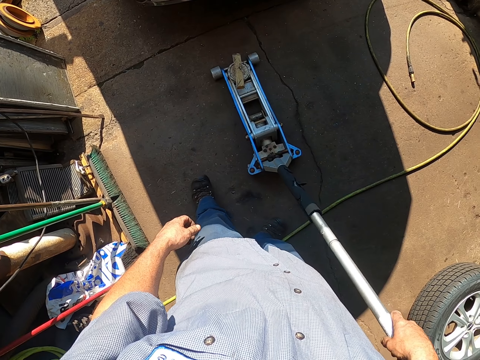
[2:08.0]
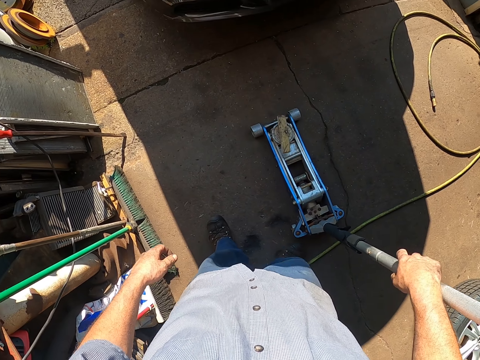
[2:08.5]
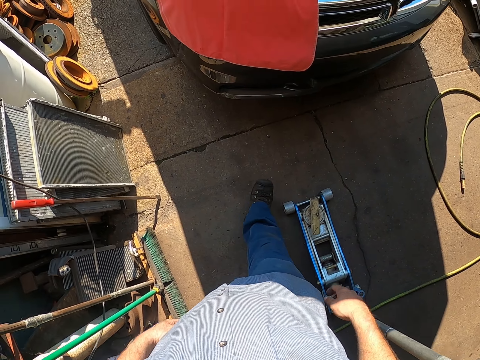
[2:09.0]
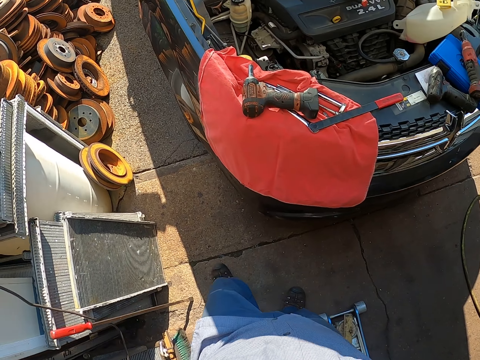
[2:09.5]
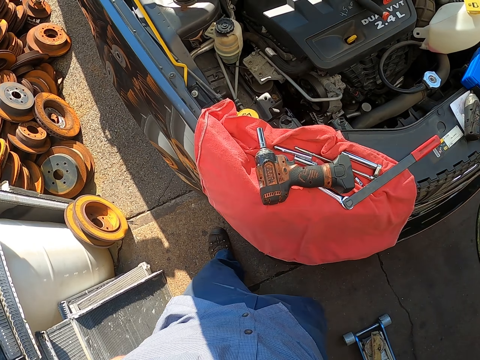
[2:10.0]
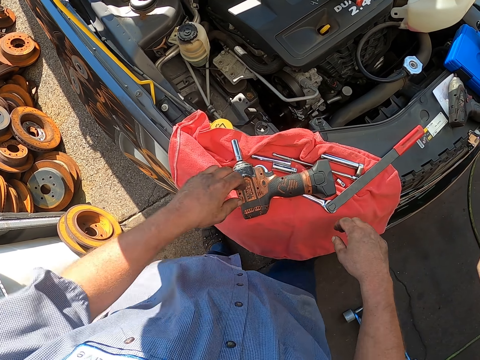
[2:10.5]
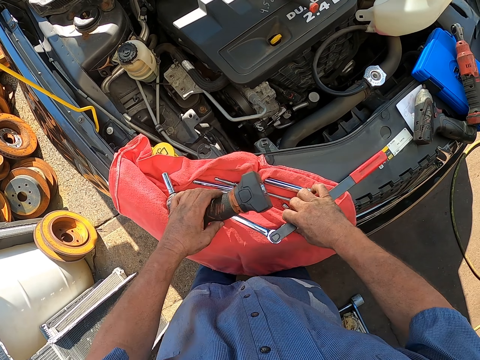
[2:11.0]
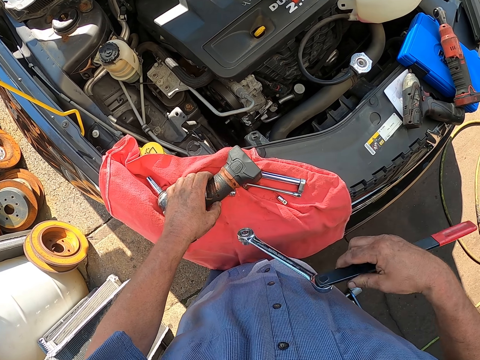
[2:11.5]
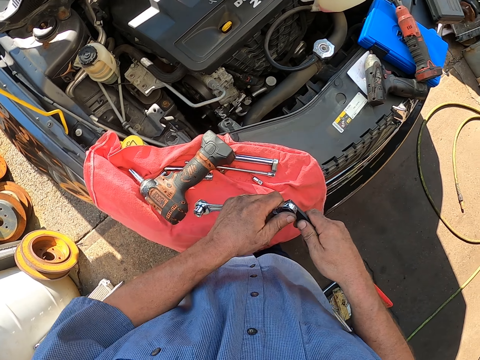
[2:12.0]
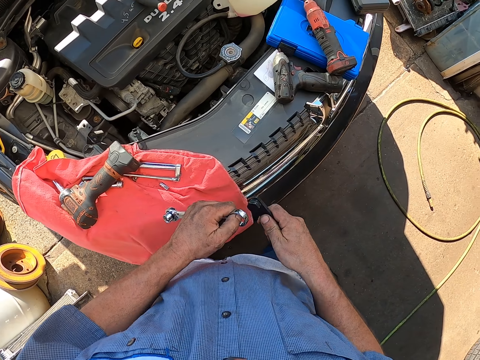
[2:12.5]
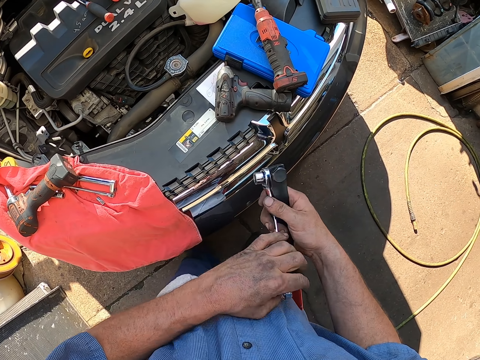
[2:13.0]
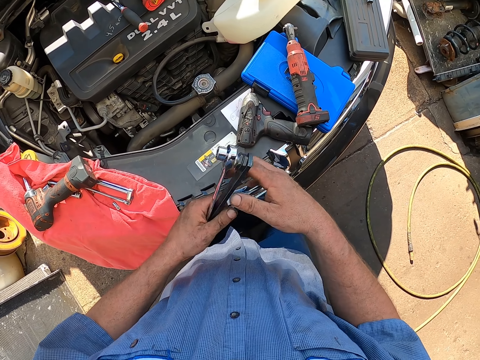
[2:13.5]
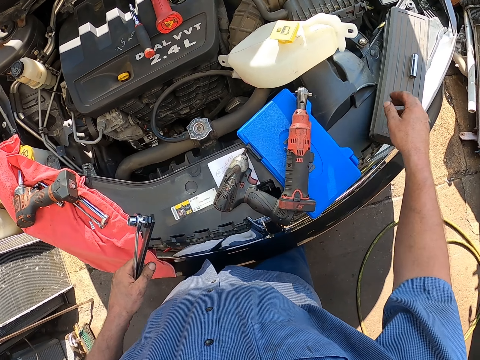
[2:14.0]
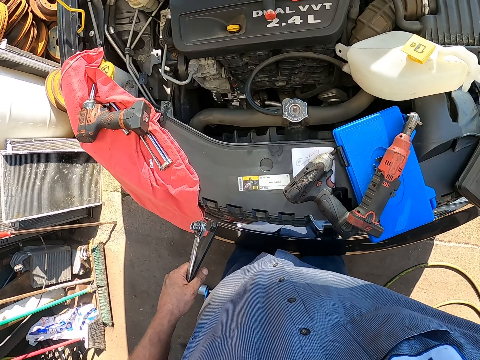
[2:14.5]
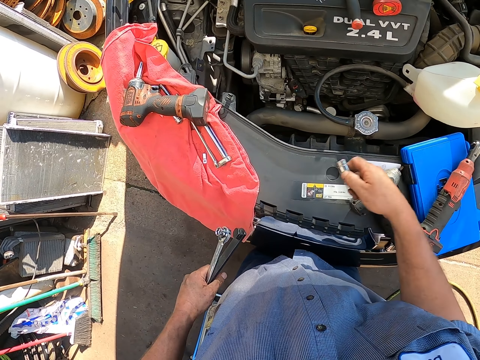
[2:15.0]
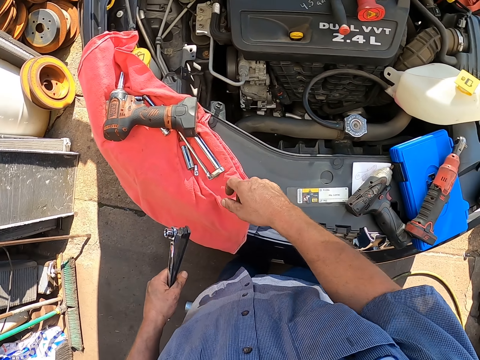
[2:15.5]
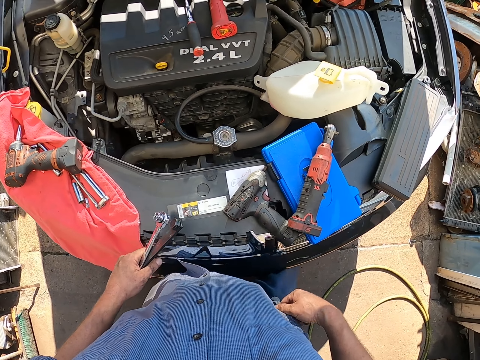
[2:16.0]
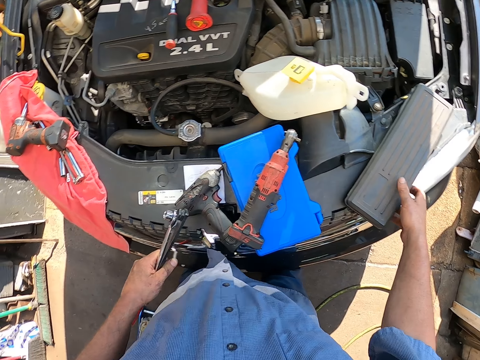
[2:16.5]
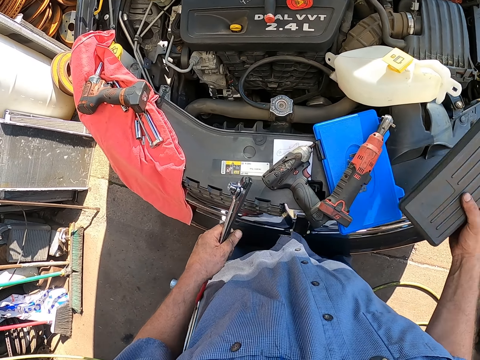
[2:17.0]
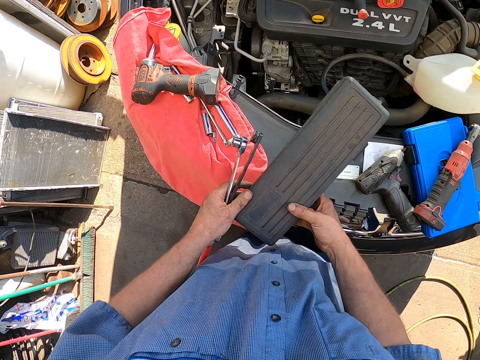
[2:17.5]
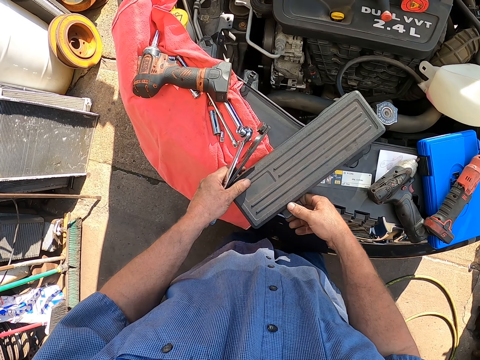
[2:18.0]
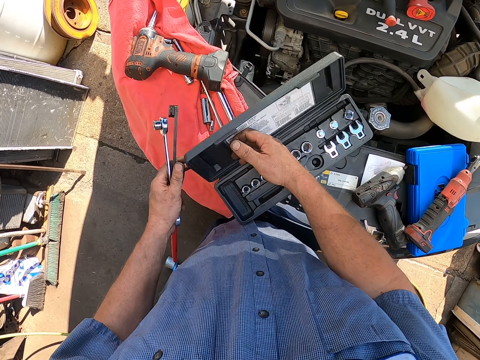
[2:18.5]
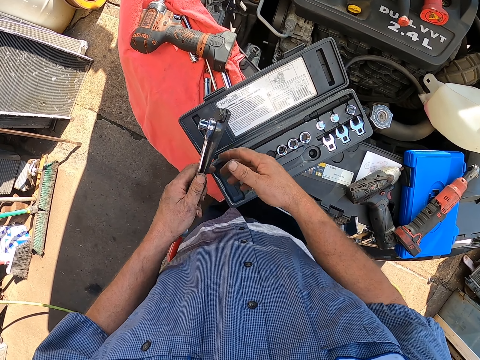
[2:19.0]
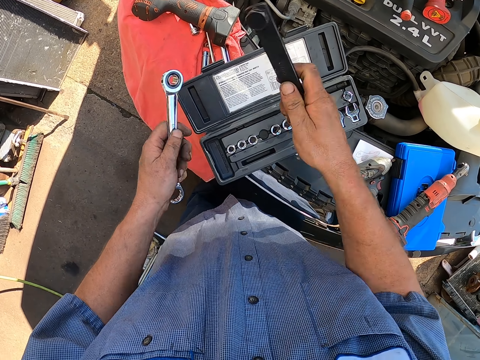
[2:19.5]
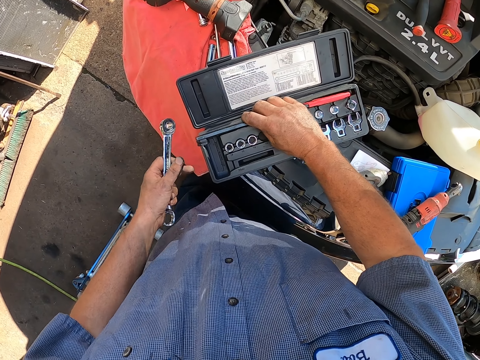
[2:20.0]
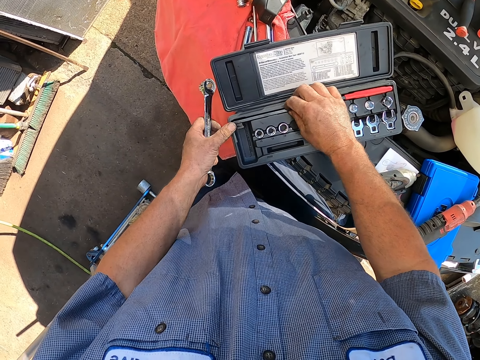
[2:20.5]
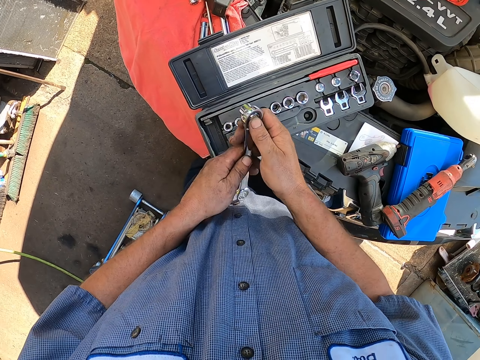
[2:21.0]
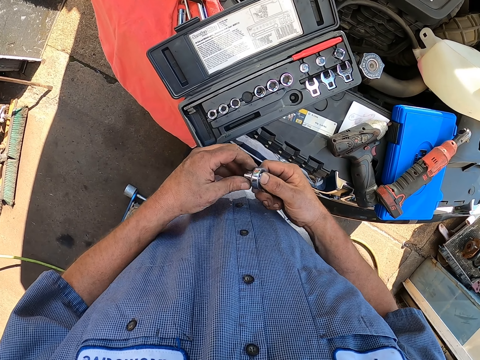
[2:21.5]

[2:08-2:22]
The camera wearer picks up a drill and a spanner. They divide the spanner. They hold the spanner. They pick up a chunk. They put the chunk on the towel. They pick up a tool box. They open the tool box. They put the spanner in the tool box.

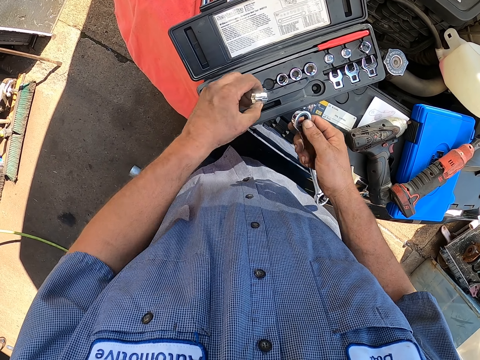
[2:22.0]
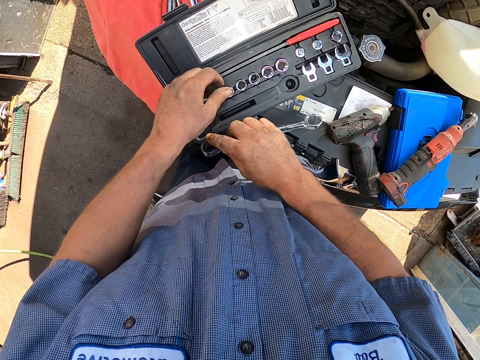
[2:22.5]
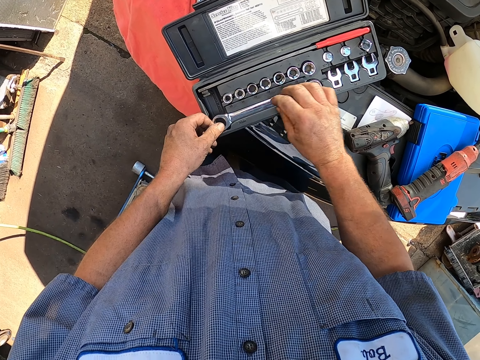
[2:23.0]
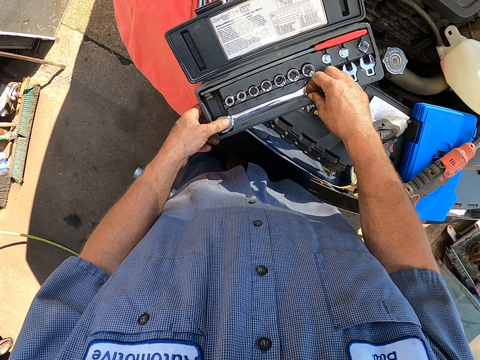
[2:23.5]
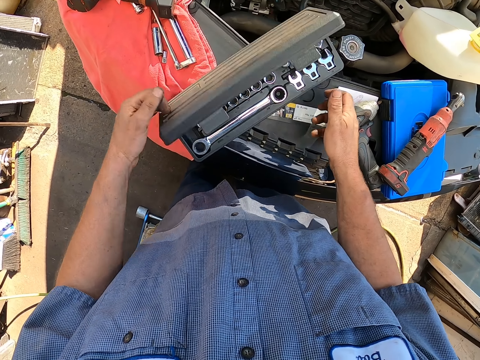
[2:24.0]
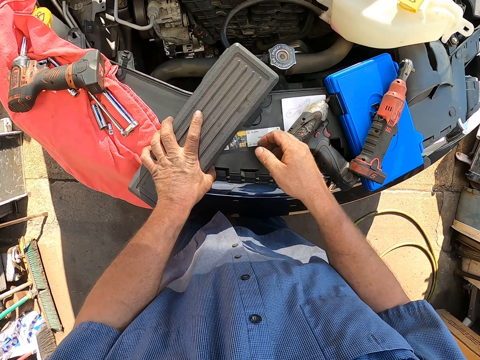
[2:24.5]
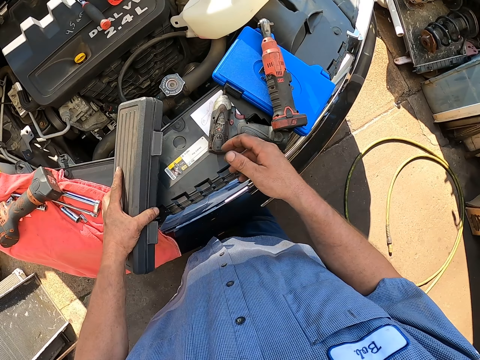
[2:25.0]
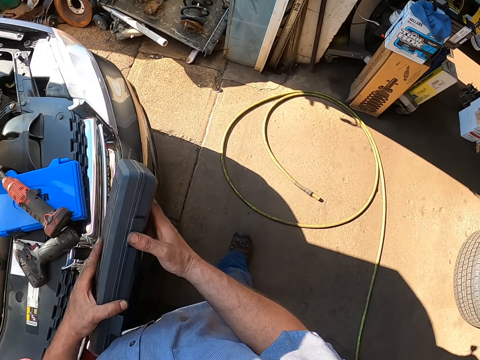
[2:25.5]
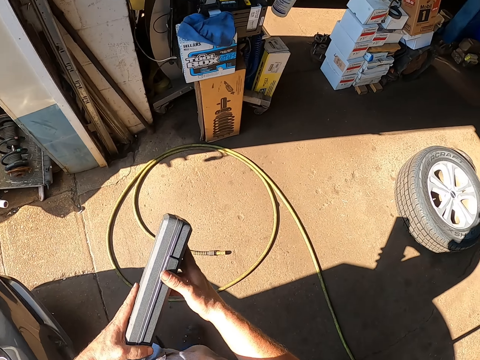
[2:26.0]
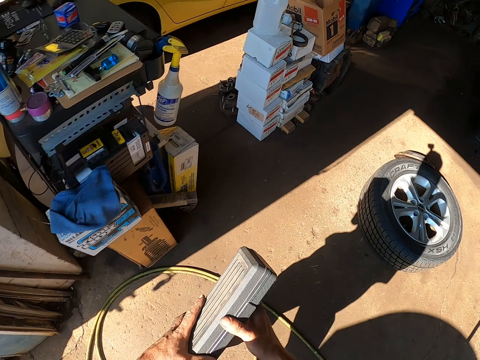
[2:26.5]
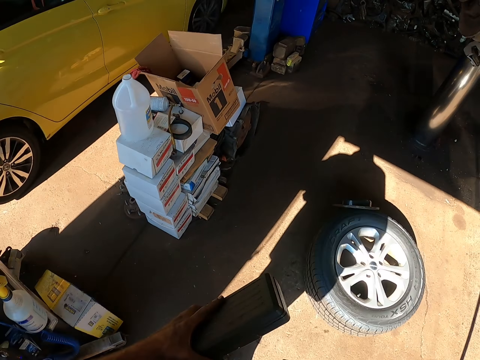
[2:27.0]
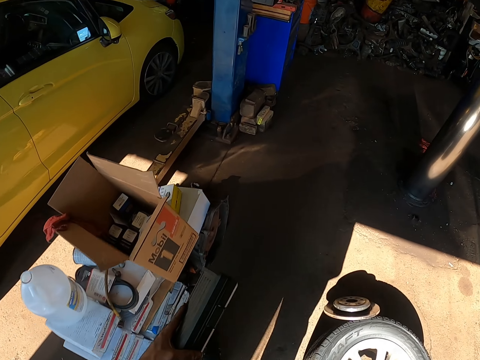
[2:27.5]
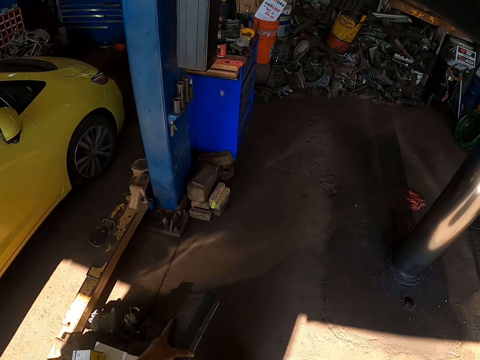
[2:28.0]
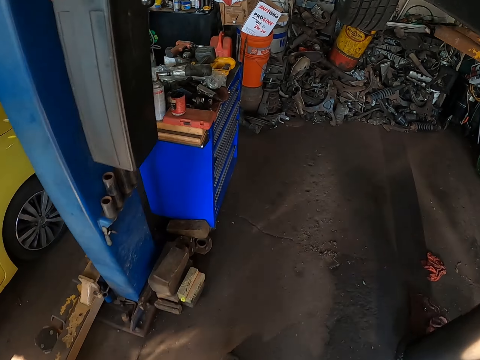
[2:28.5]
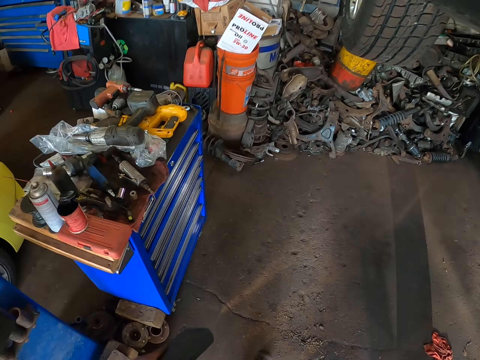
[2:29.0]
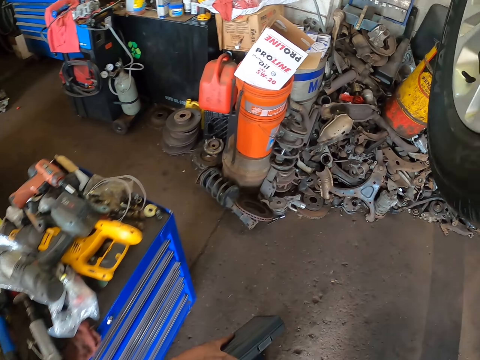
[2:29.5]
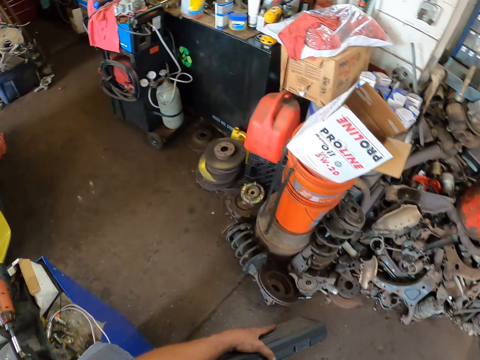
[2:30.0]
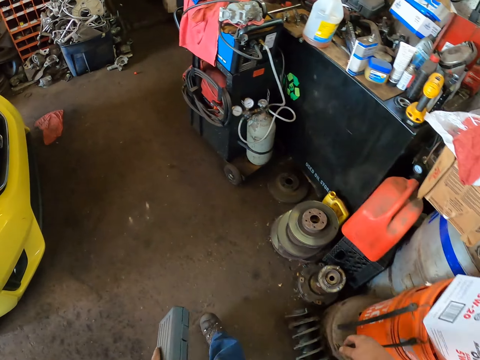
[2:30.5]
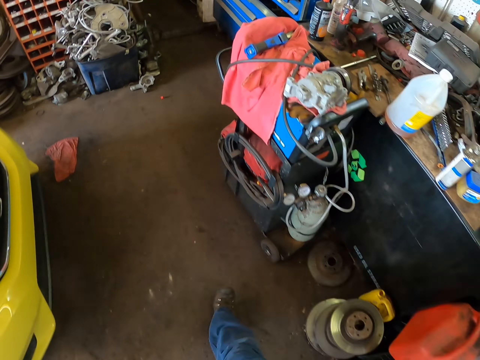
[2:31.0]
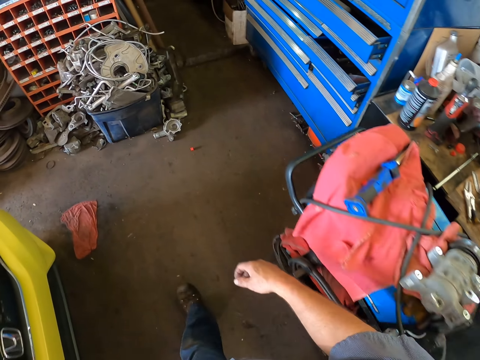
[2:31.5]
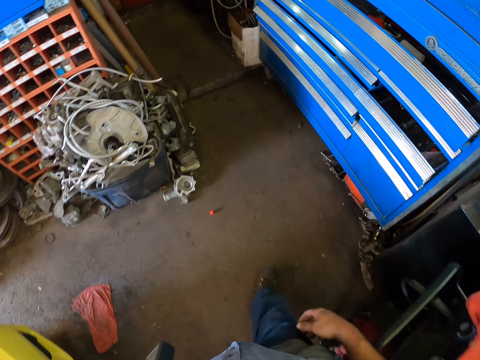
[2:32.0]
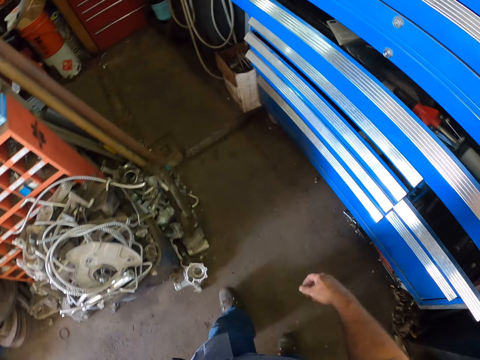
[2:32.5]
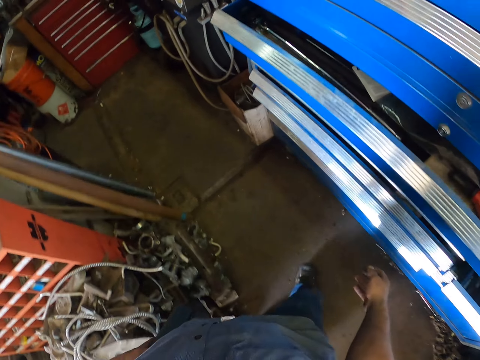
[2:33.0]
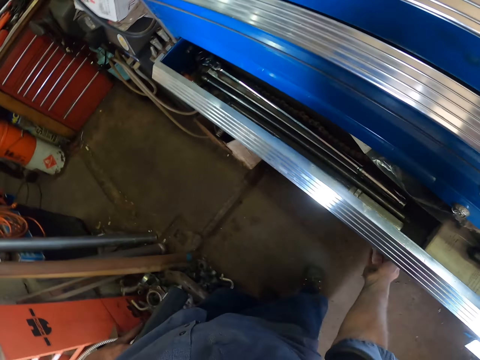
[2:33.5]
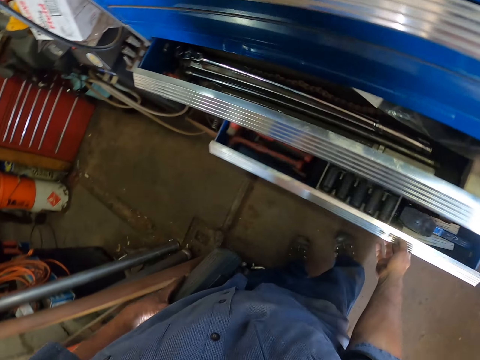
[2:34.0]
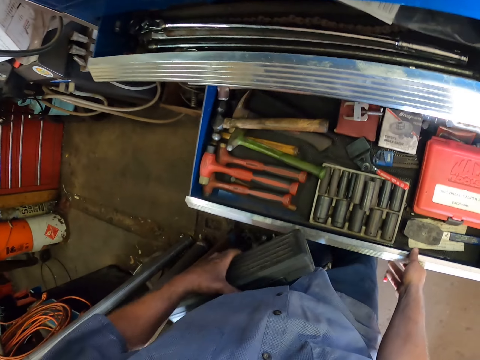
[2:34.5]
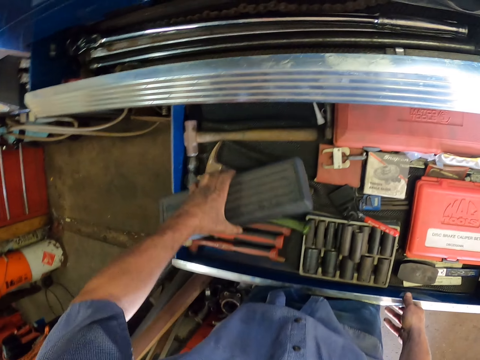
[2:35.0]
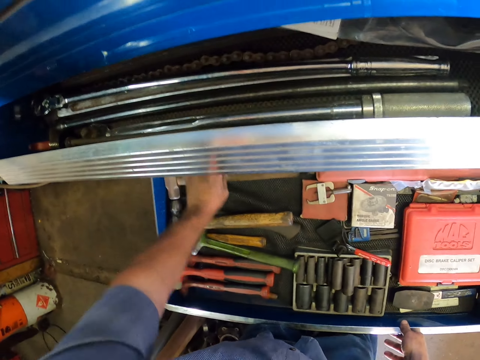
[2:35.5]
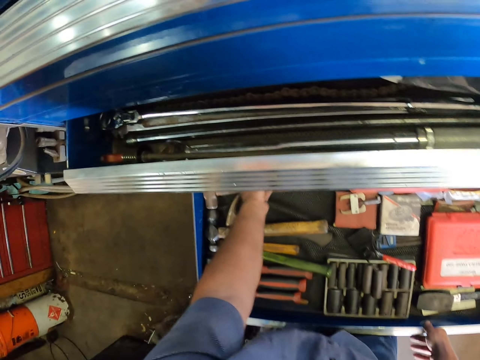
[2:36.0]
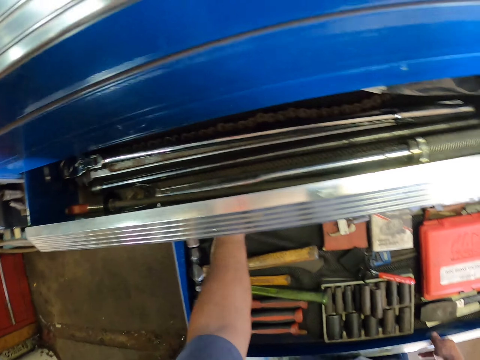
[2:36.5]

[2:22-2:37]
The camera wearer puts the nut in the box. They put the spanner in the tool box. They close the tool box. They take the tool box. They walk. They carry the tool box. They walk around. They pull out a drawer. They put the tool box in the drawer.
